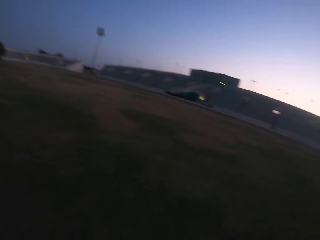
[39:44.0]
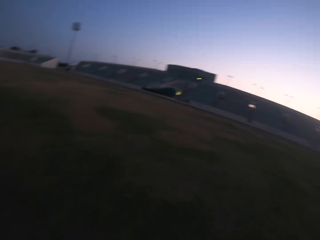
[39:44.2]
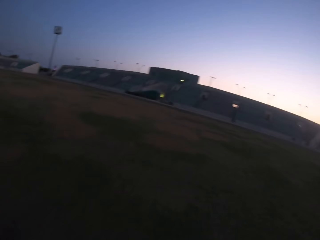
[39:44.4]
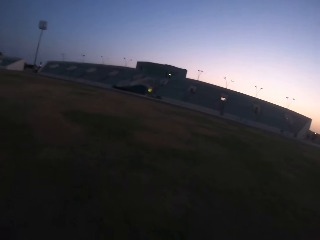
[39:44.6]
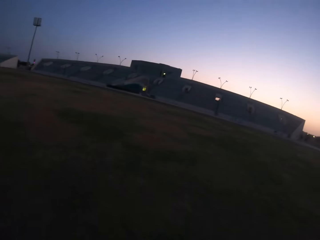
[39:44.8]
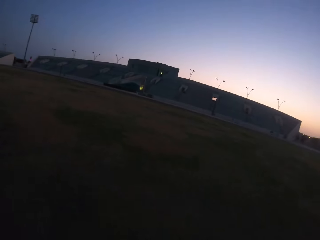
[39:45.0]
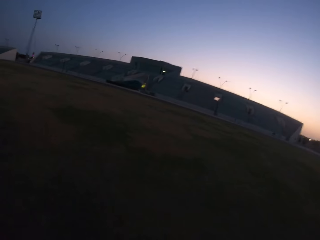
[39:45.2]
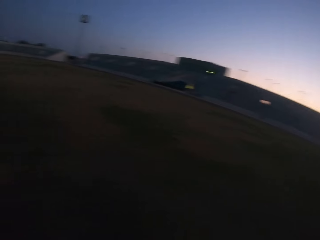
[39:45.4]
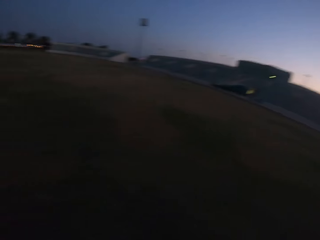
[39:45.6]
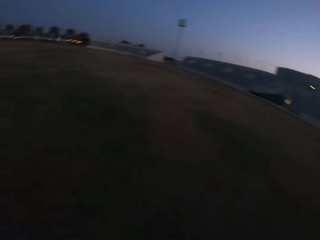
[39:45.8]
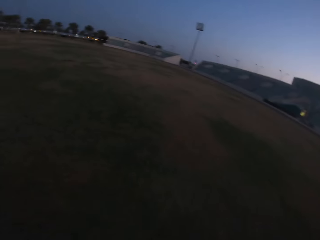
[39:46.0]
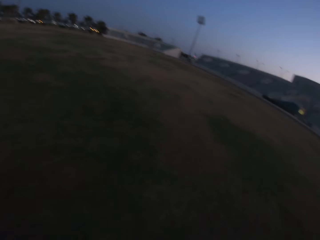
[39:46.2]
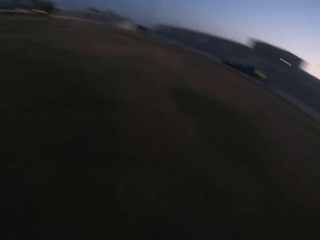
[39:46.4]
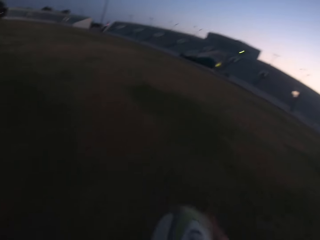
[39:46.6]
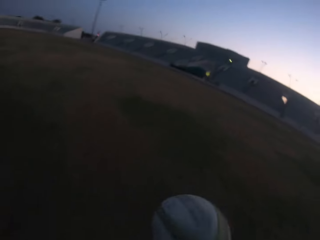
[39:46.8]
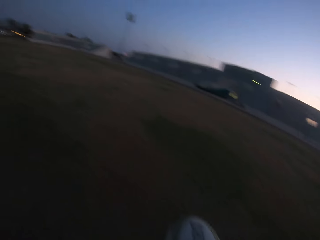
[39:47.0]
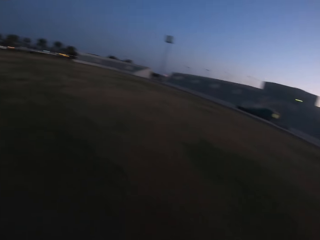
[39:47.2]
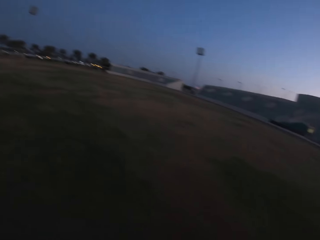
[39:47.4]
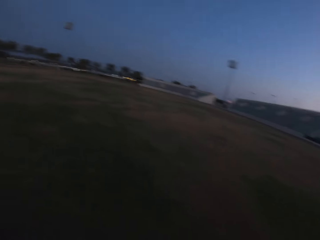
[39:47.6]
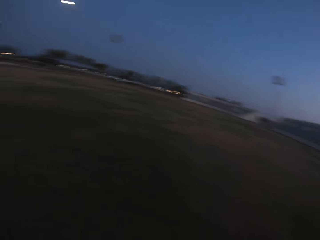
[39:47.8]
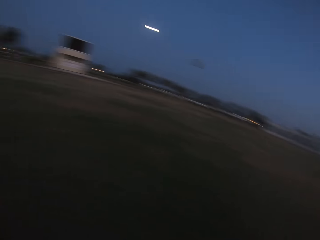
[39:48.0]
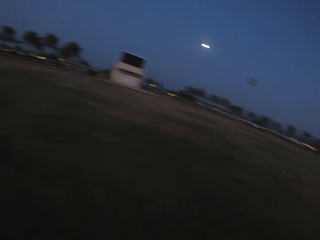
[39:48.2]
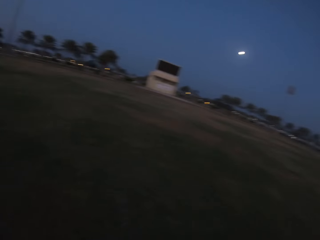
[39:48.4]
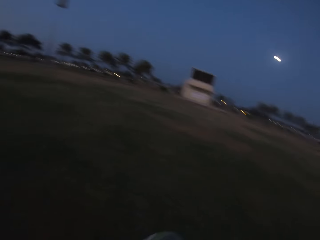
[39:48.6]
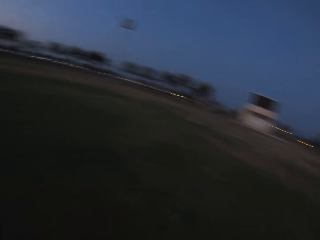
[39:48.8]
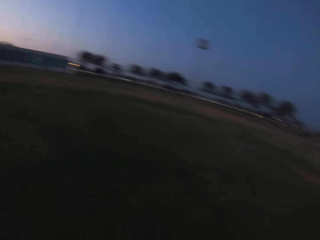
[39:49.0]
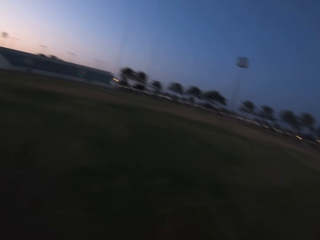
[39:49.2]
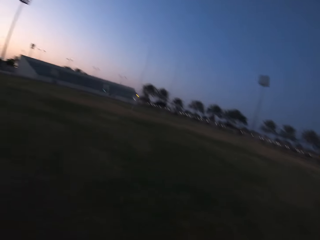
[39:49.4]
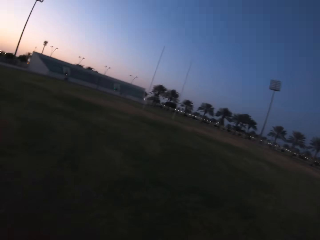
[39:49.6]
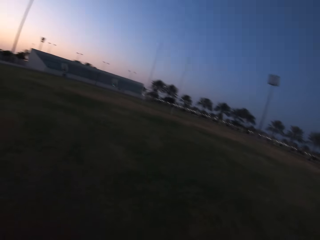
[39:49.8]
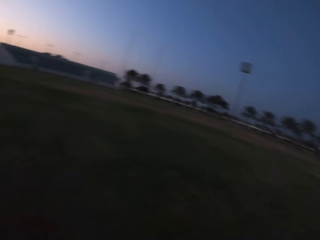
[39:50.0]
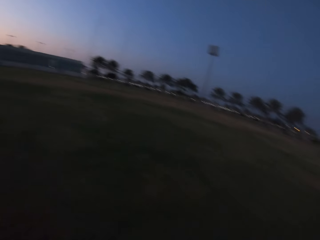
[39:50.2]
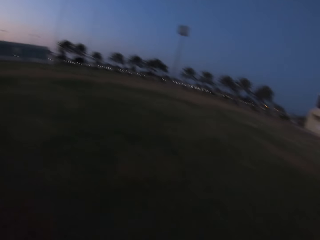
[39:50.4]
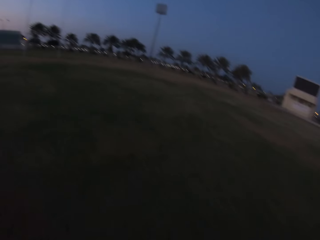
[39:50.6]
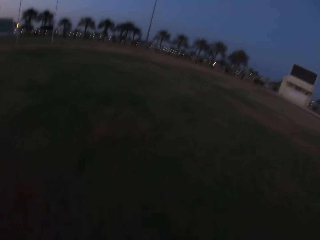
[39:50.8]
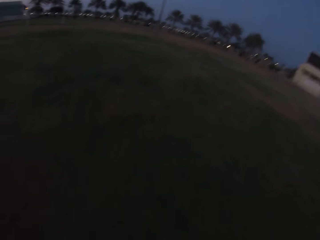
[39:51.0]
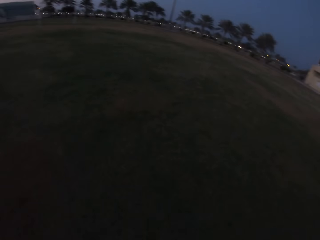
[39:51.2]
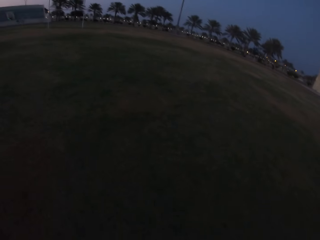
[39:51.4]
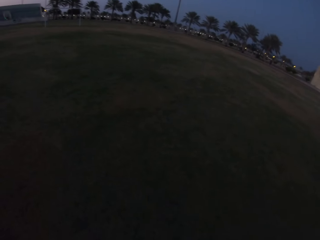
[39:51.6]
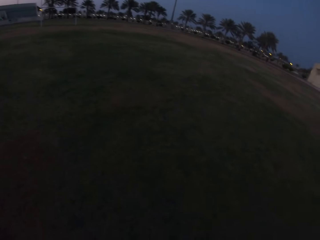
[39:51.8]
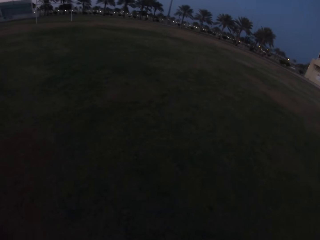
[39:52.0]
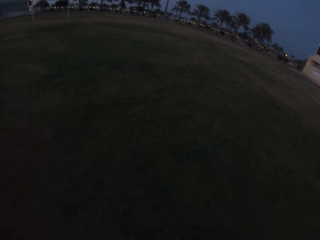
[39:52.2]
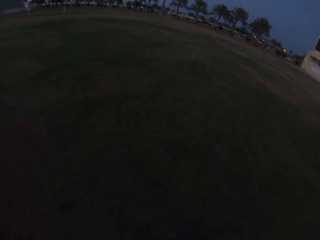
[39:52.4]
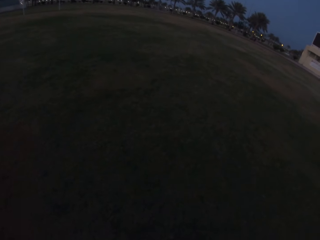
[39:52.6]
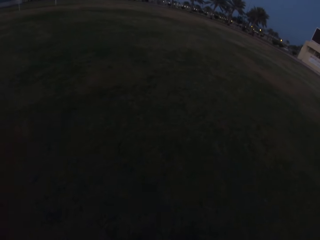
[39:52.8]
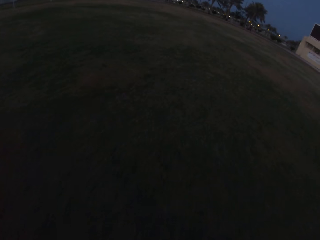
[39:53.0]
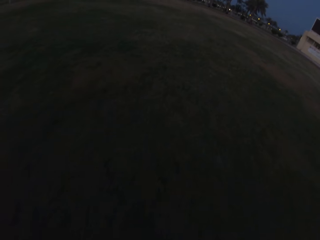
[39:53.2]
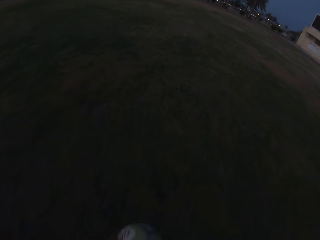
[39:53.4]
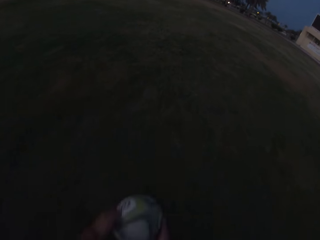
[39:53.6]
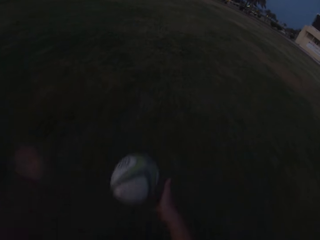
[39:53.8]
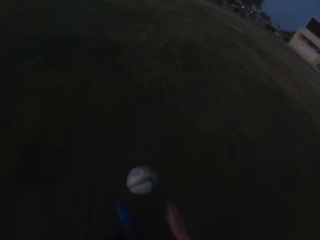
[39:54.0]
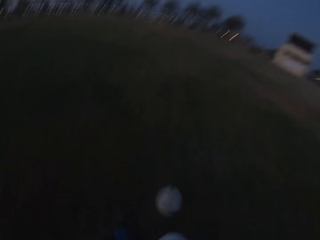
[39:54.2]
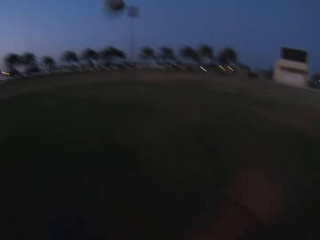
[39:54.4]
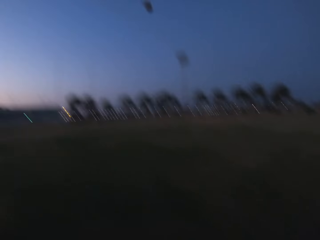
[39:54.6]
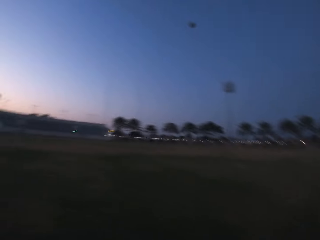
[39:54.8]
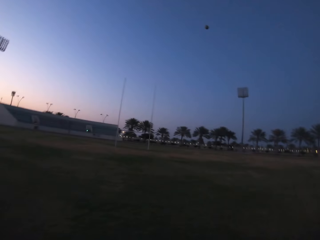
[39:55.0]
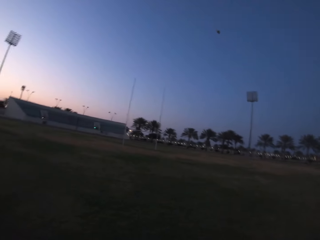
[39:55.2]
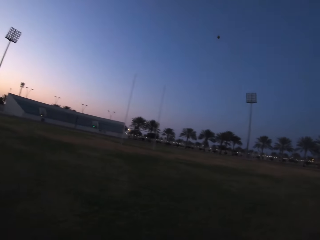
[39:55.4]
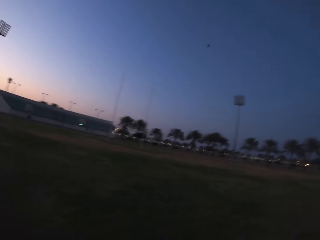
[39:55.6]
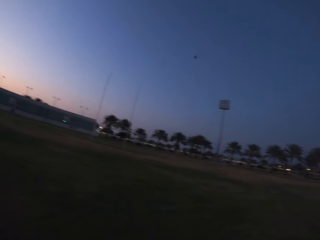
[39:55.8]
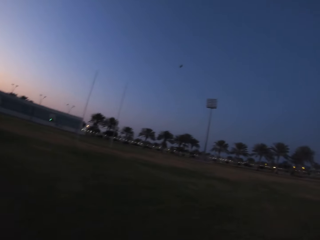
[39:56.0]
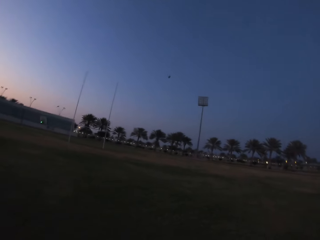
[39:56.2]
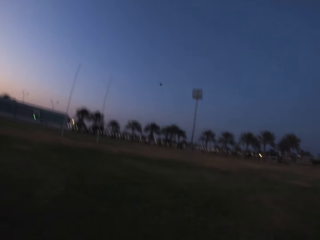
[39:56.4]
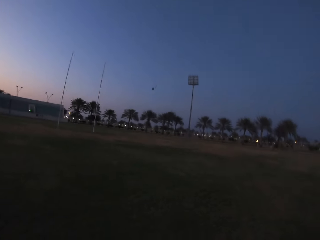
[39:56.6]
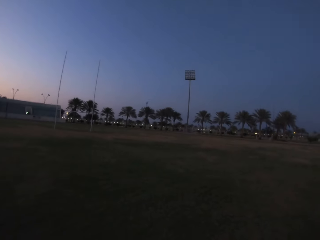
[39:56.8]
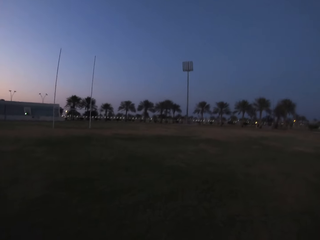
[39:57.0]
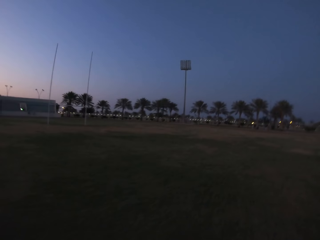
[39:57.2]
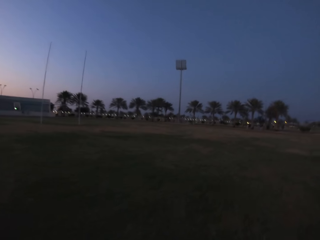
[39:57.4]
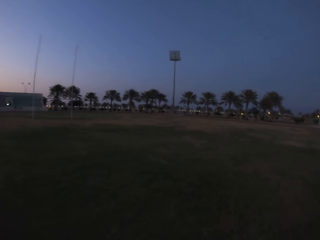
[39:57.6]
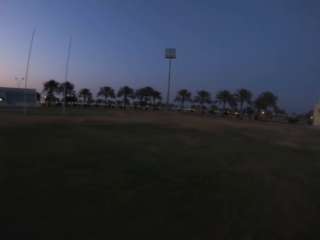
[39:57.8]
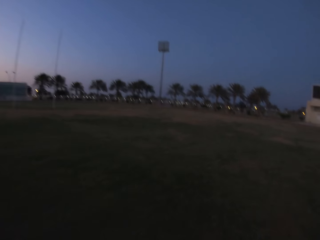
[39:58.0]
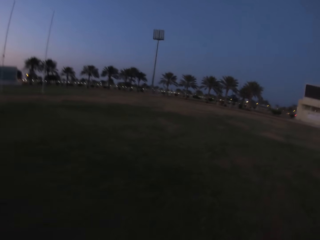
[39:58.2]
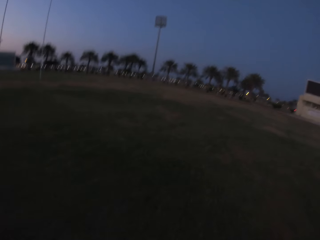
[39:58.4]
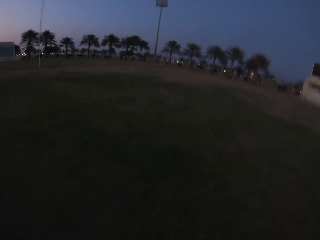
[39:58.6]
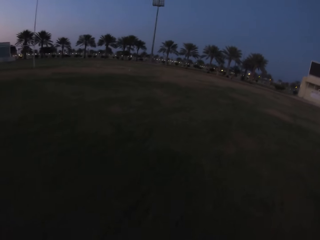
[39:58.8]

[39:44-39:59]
The camera wearer walks in the field. They look around the field. They kick the ball in the field. They run towards the ball.

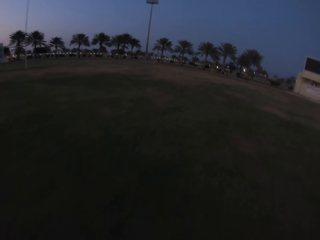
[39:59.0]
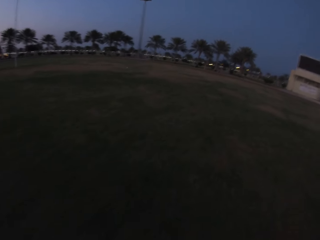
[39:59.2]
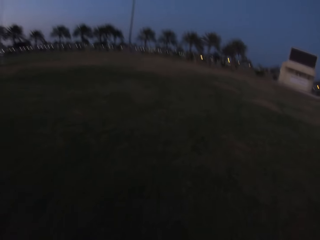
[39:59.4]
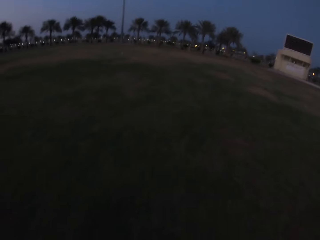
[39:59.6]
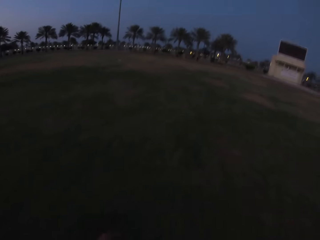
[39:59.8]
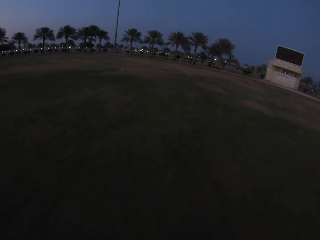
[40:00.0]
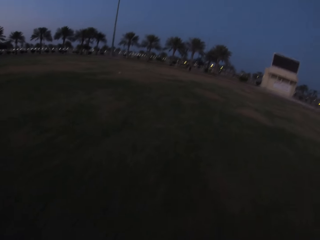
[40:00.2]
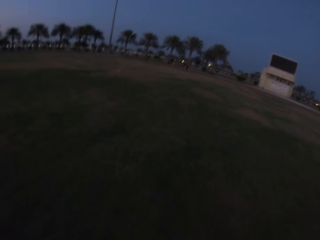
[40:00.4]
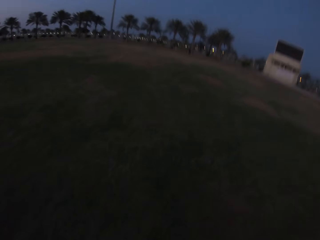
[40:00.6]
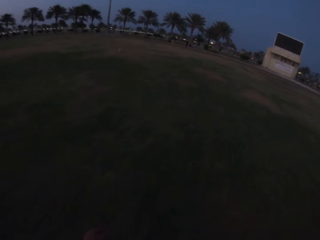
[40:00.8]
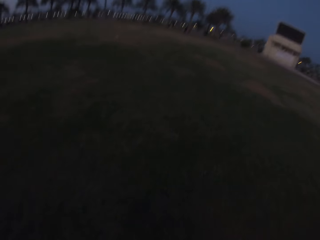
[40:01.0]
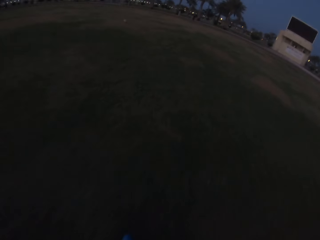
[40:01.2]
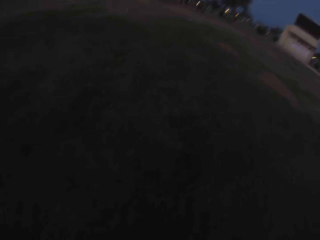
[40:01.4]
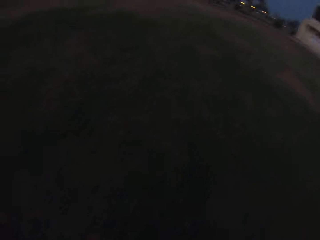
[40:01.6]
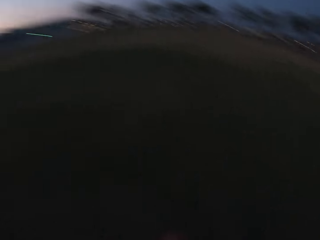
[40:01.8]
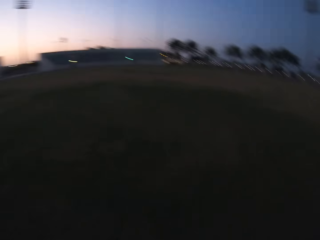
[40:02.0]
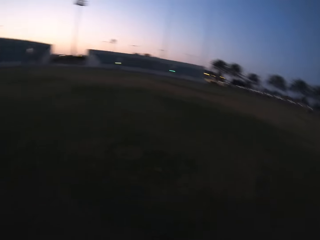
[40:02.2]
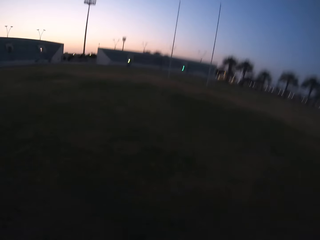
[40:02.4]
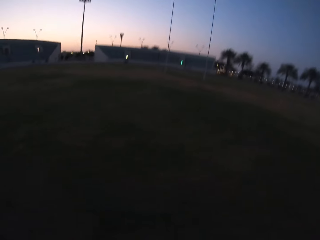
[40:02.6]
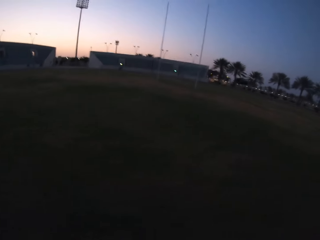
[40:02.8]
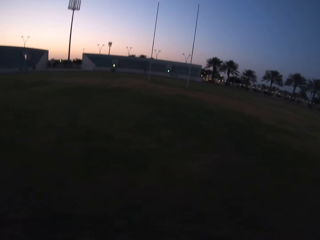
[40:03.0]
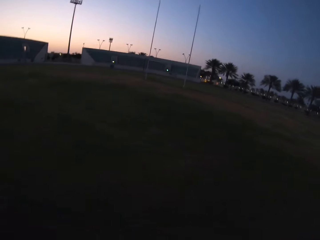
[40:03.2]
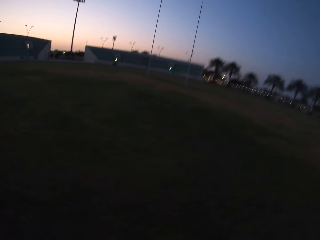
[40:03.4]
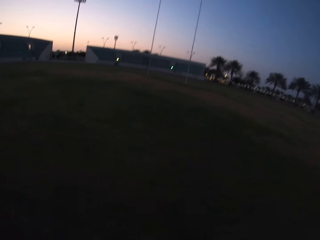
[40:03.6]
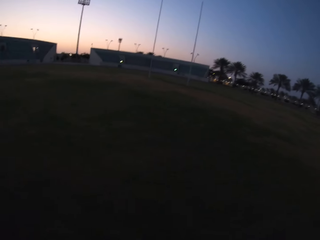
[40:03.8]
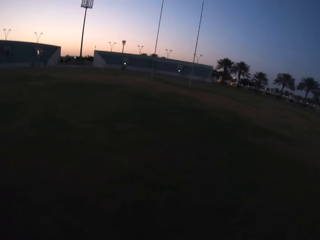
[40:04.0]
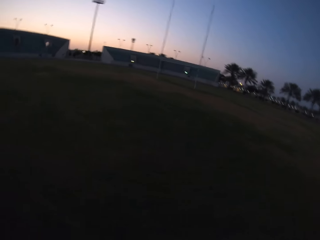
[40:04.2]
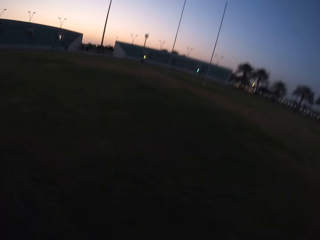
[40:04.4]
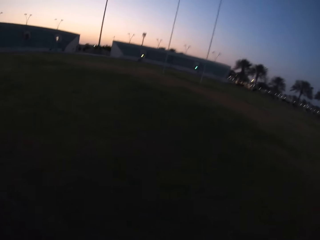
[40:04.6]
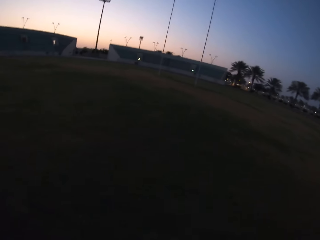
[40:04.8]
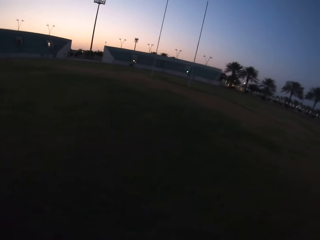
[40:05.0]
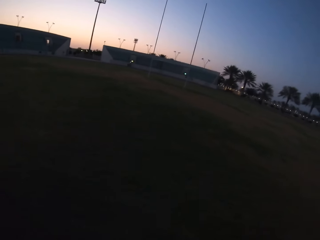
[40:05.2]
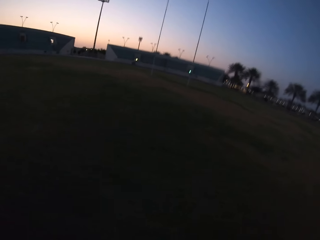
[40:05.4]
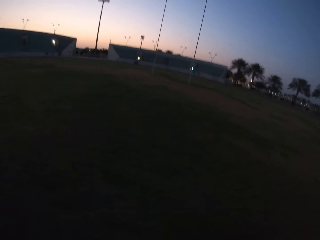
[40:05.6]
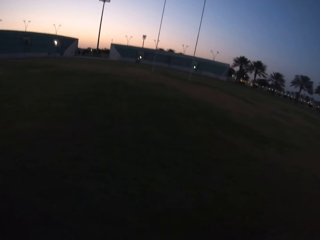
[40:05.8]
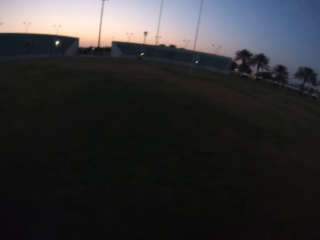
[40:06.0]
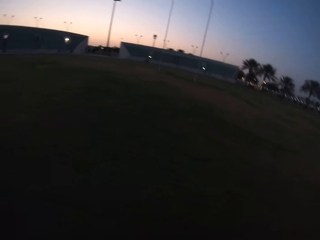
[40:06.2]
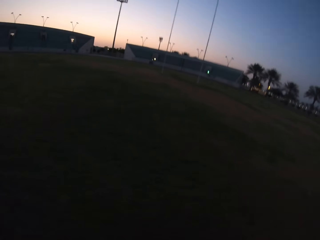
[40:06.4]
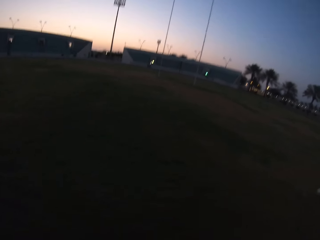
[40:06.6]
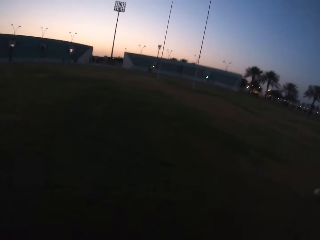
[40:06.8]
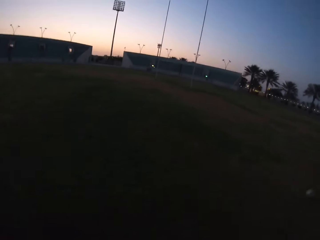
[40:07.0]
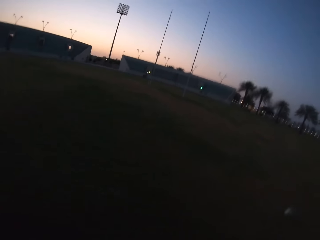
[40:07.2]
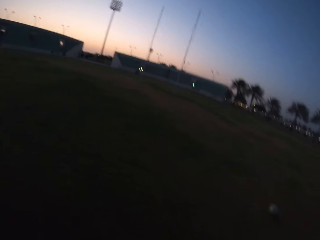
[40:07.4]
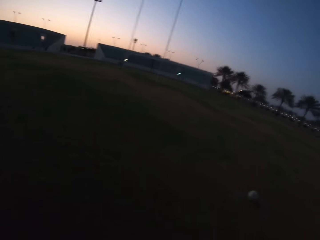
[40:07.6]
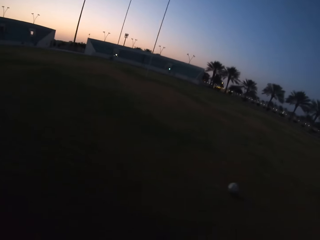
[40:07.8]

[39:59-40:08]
The camera wearer walks in the field.
